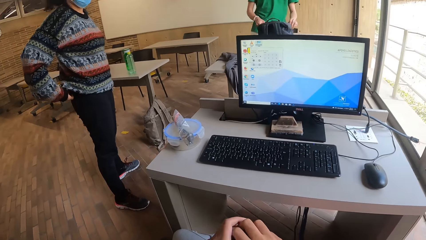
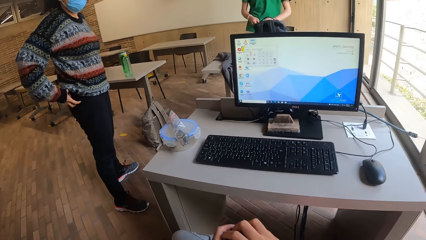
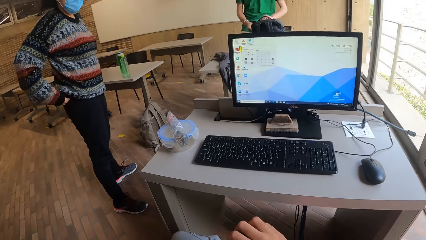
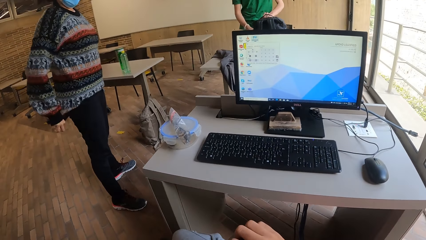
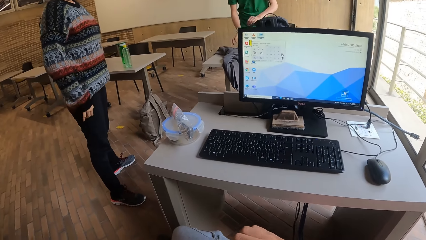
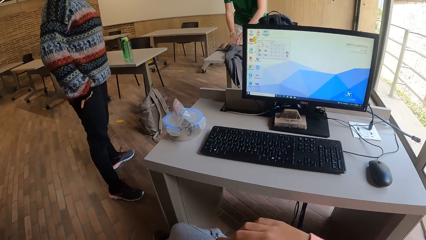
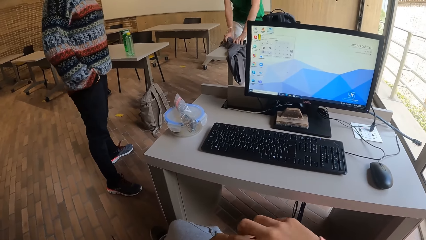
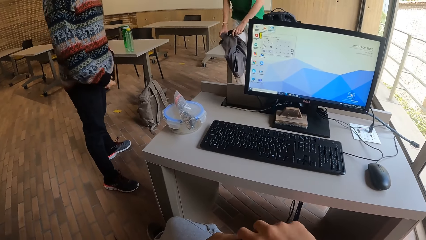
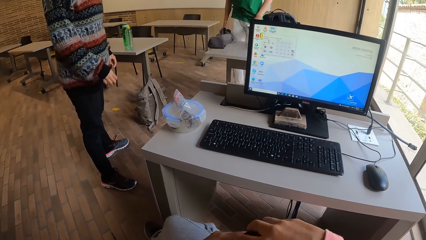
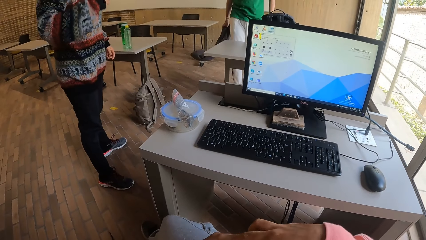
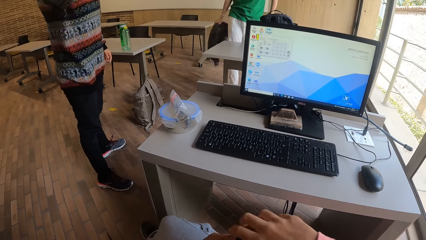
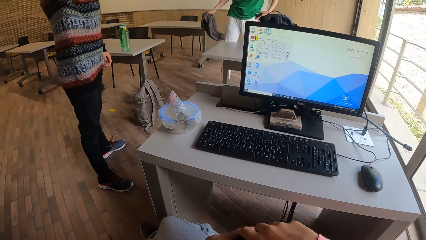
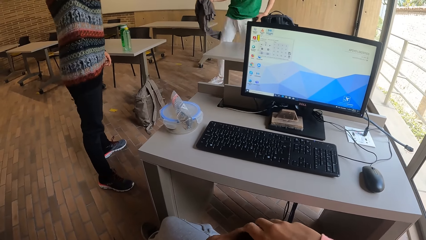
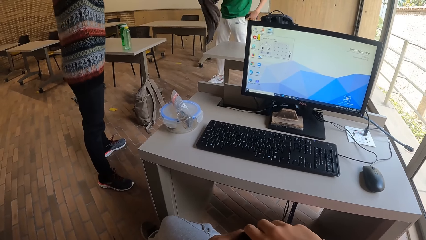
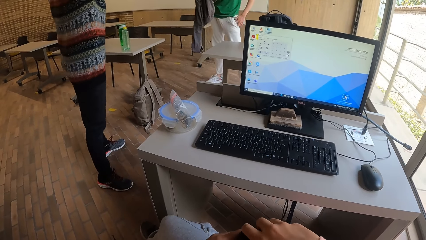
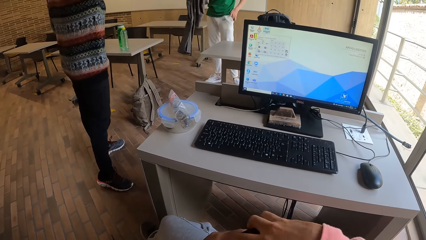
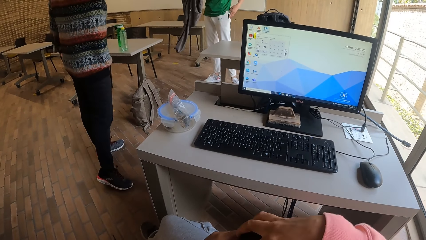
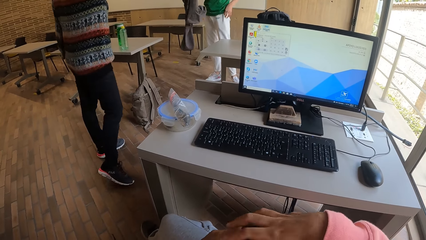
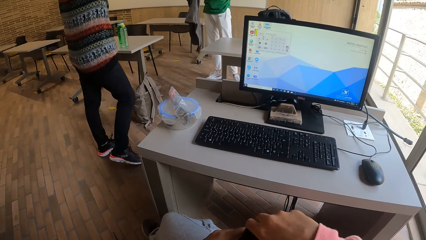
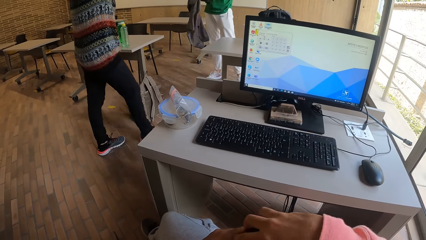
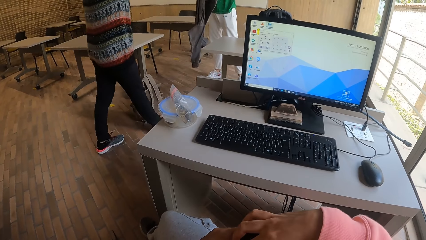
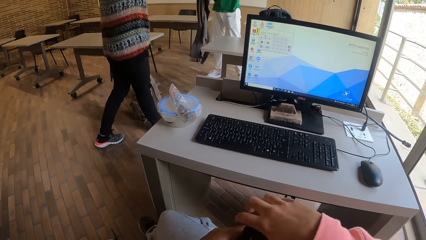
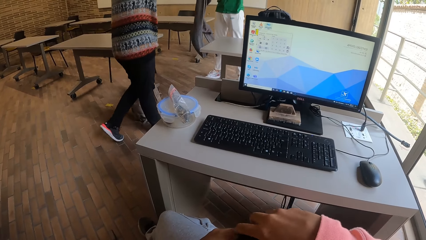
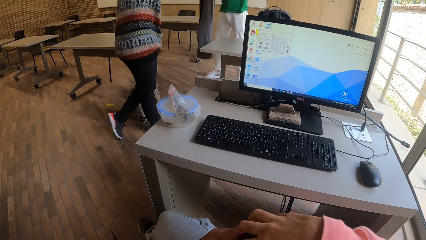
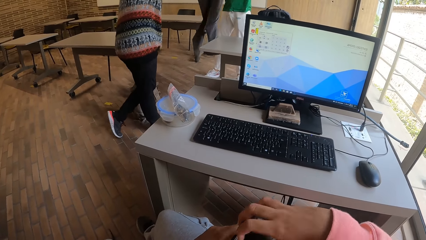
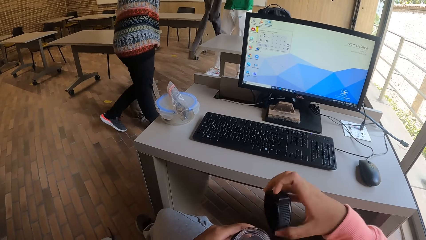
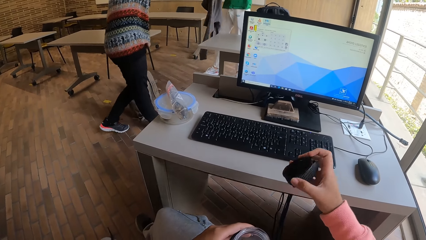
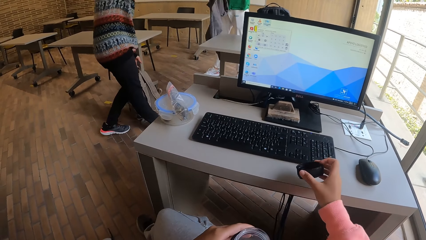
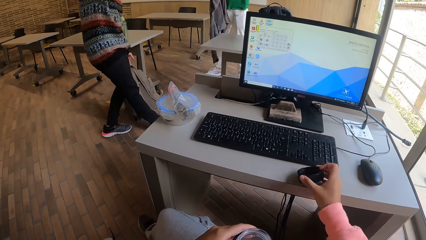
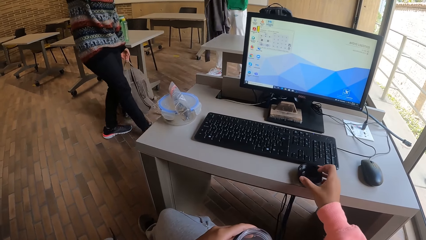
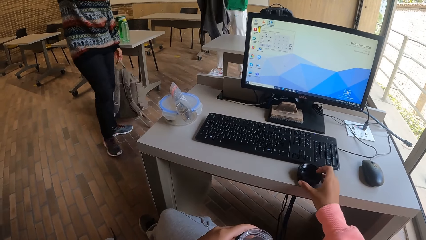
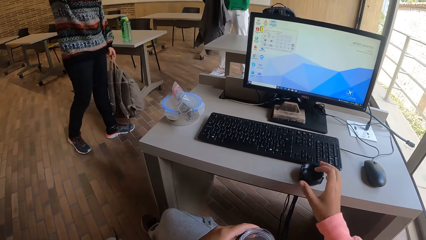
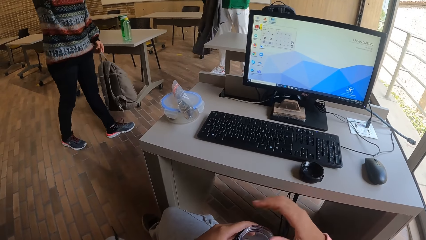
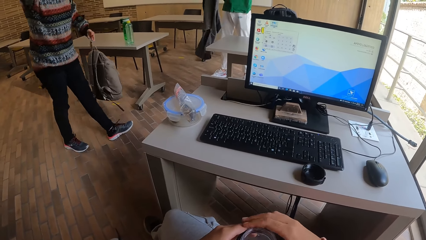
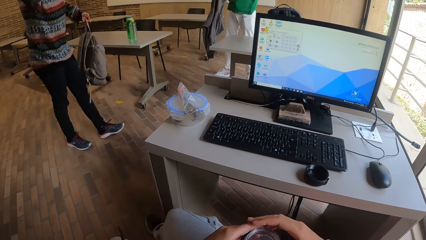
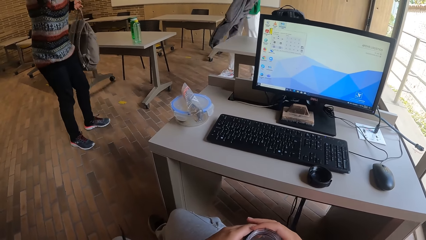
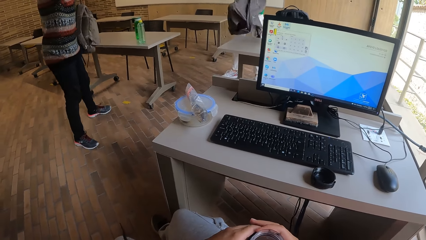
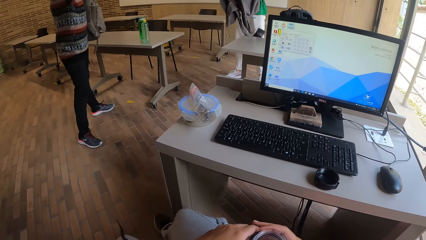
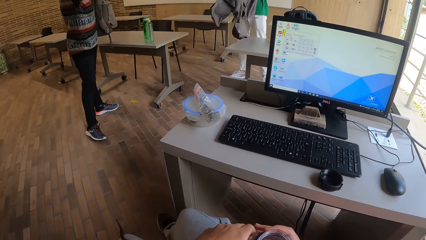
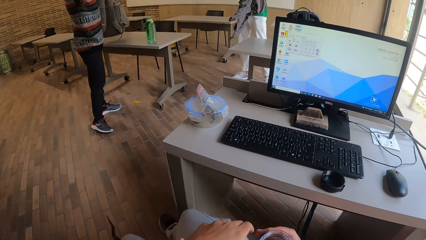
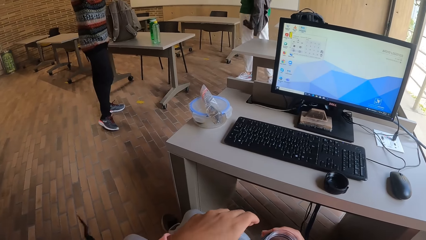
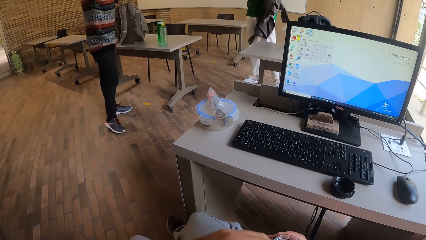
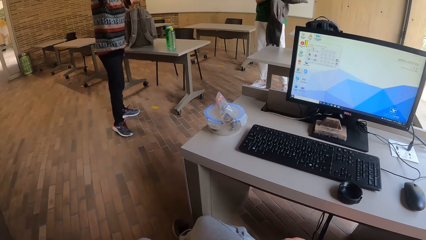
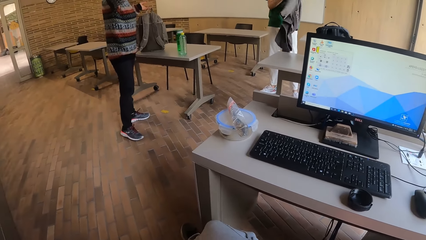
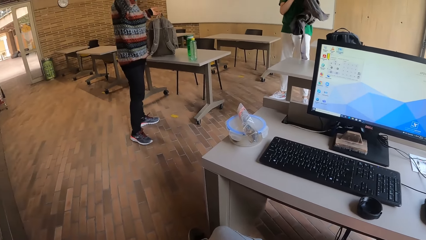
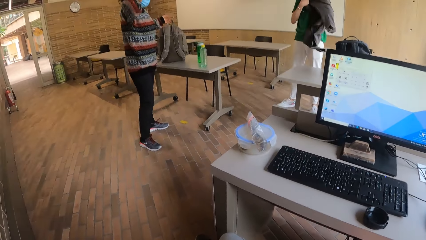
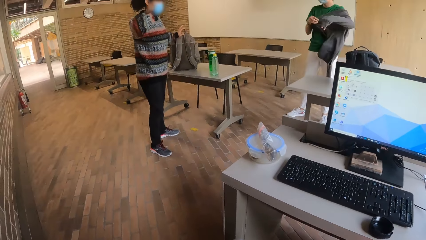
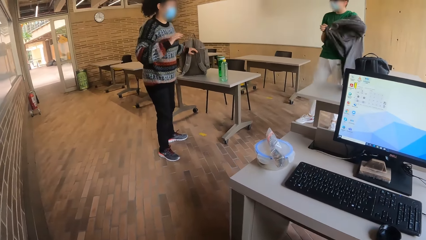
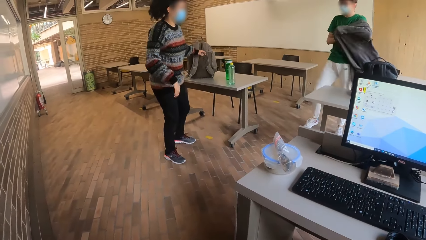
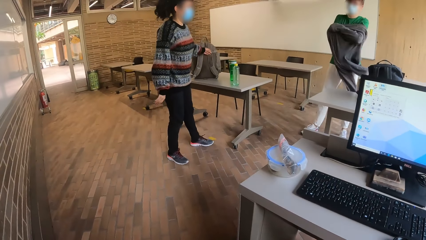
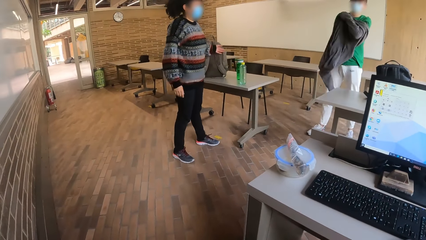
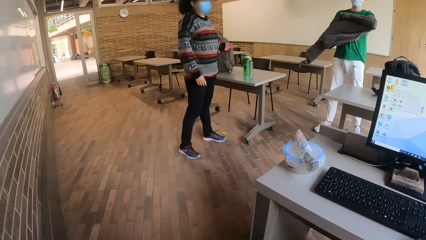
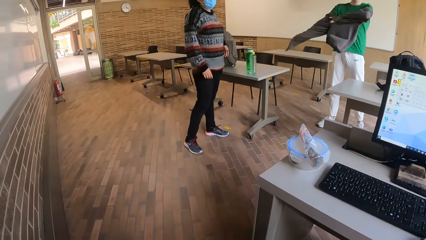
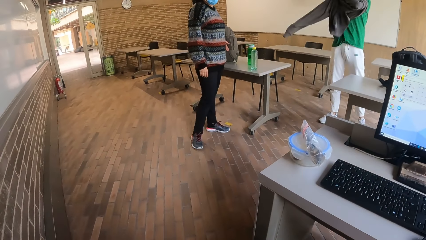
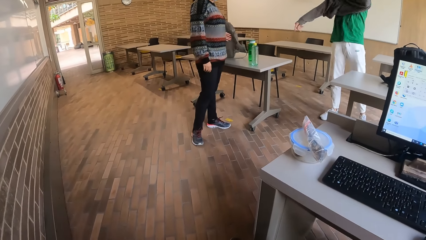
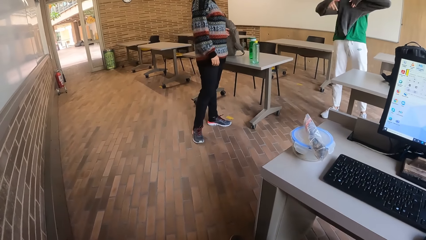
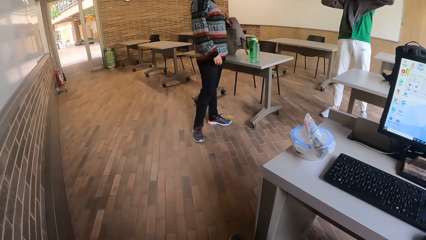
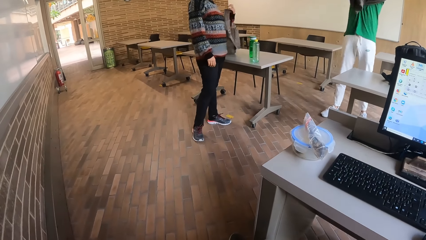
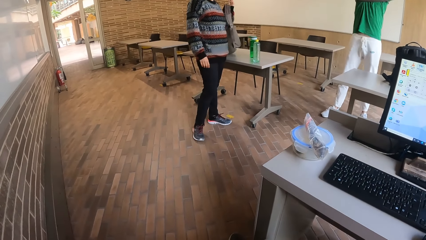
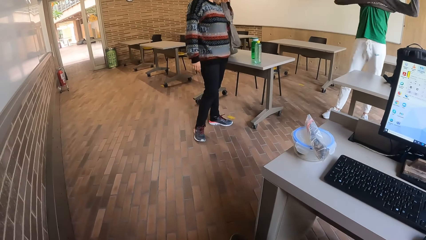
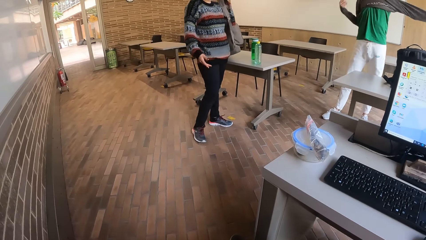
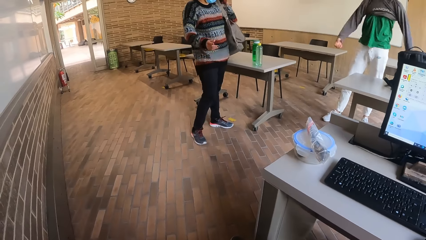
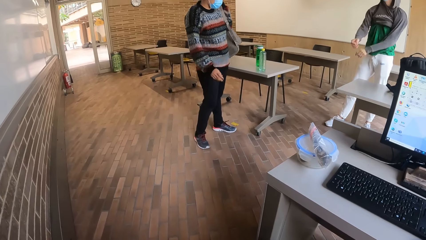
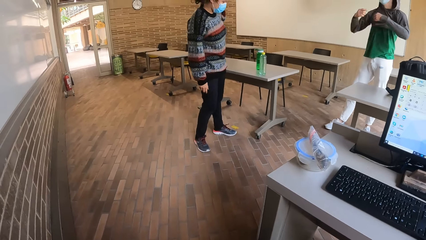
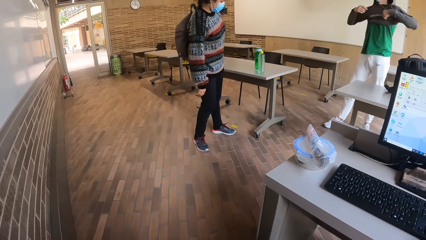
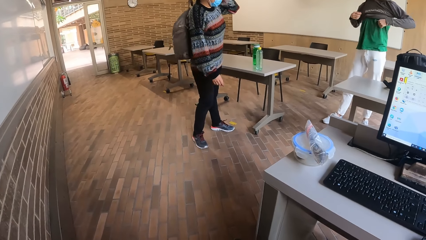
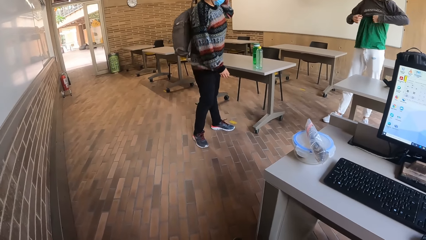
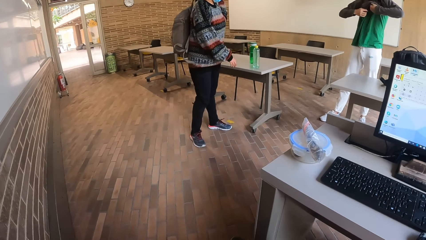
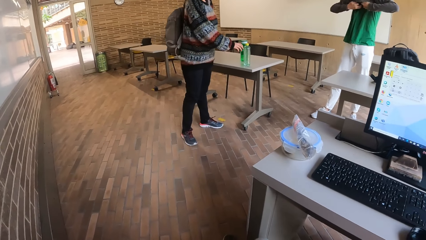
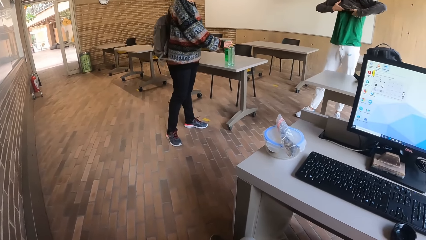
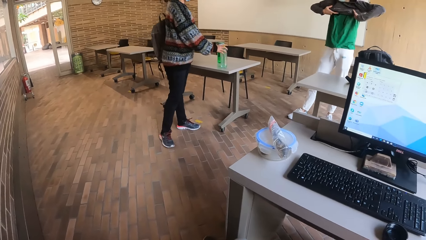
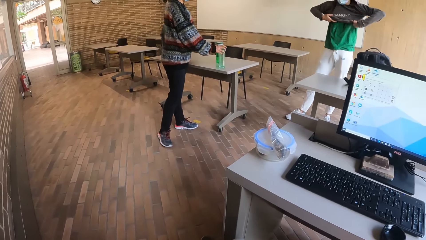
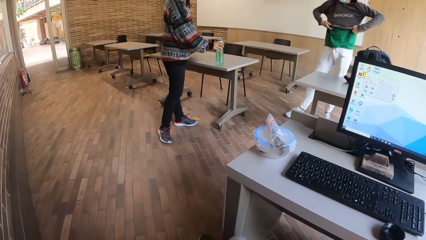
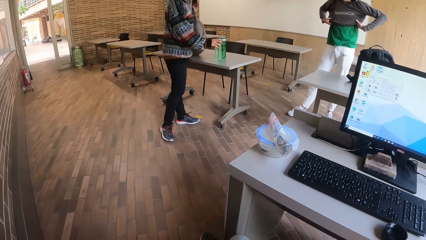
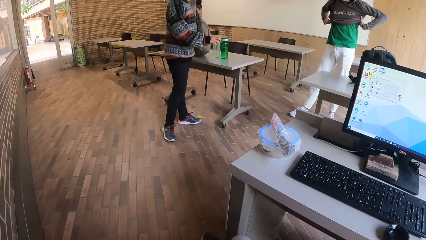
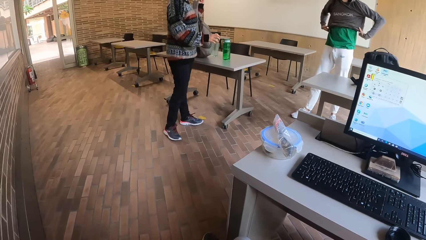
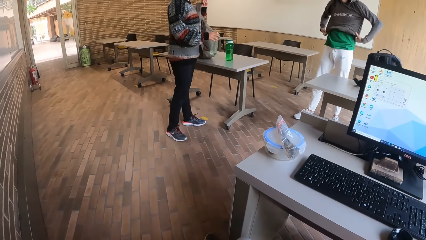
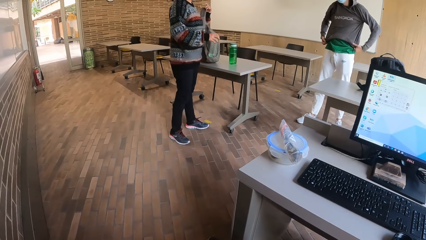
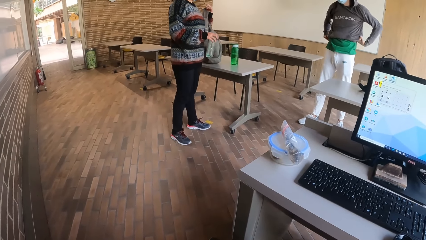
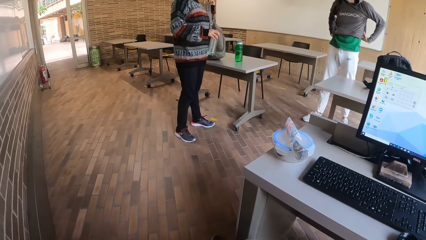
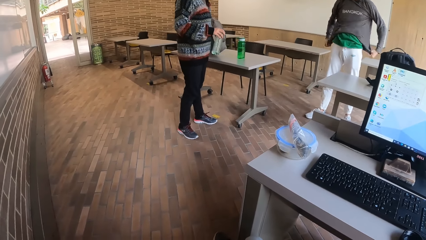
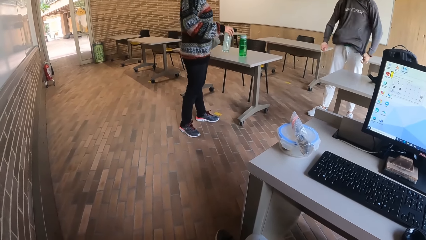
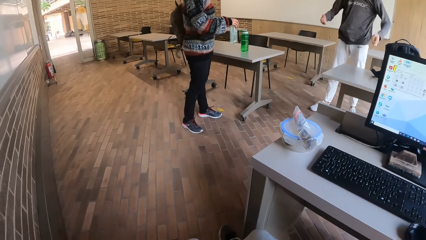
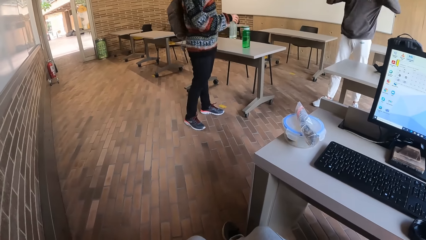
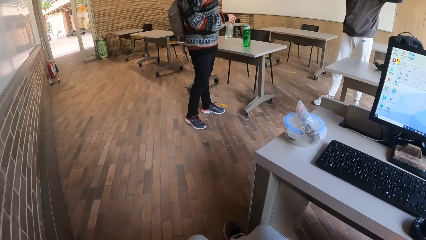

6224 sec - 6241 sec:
The camera wearer removes a cover or lid from the water bottle with her right hand. A man picks up the hoodie on the table with his right hand and picks up the phone from the hoodie on the table with his left hand. The man puts the phone into his pocket with his left hand and puts on the hoodie with both hands. A woman picks up a bag from the floor with her left hand. The camera wearer drops the water bottle lid on the table with her right hand. She holds the water bottle on her lap with her right hand. The woman drops the bag in her left hand on the table. The woman hangs the bag on the table on her back with her left hand. The woman picks up a water bottle from the table with her right hand.
